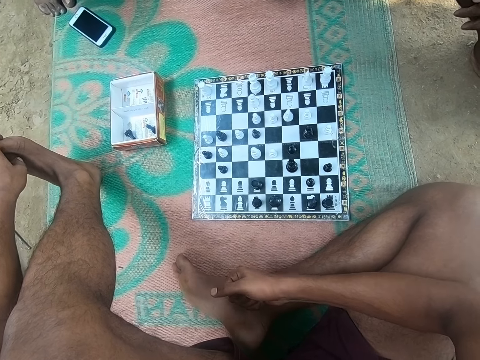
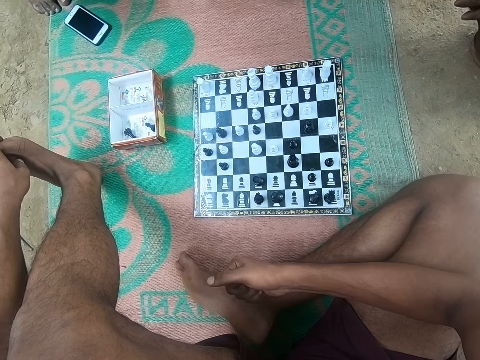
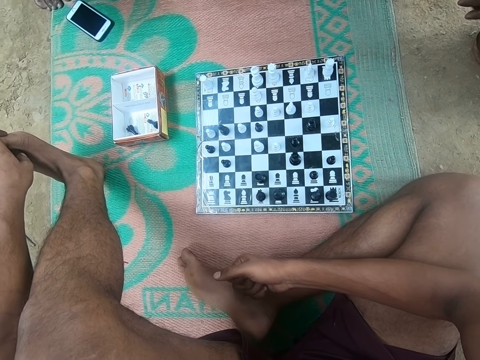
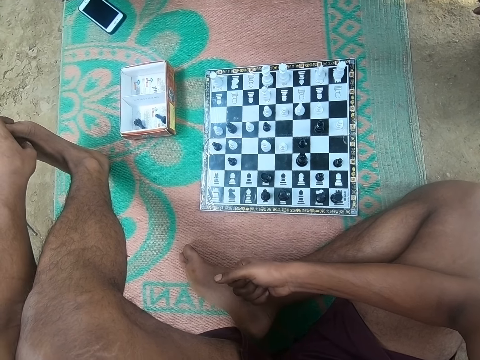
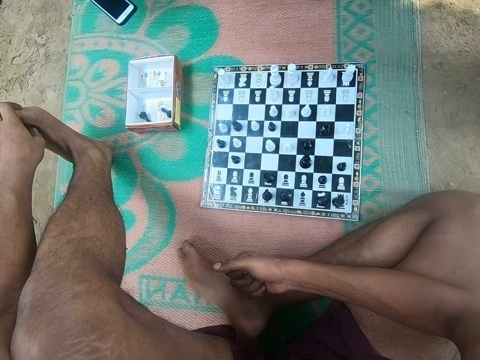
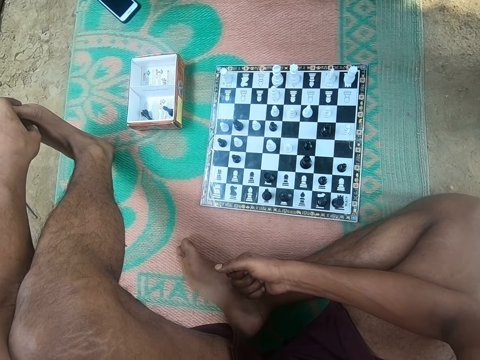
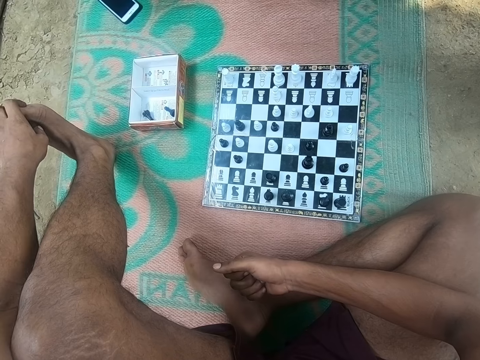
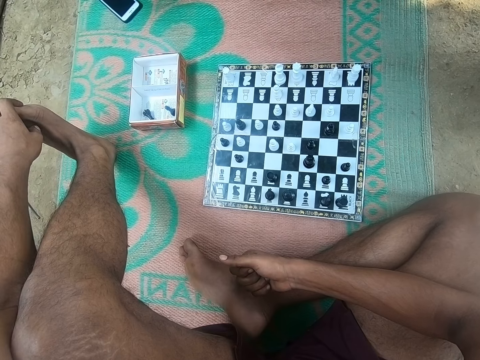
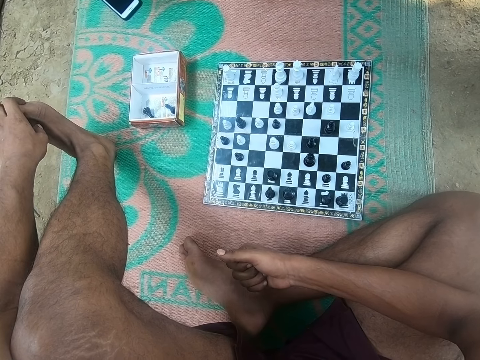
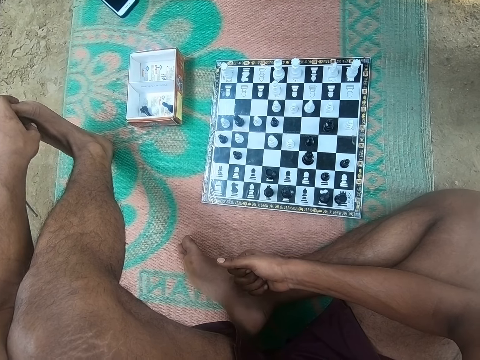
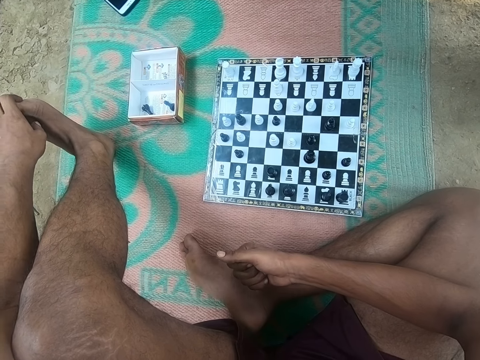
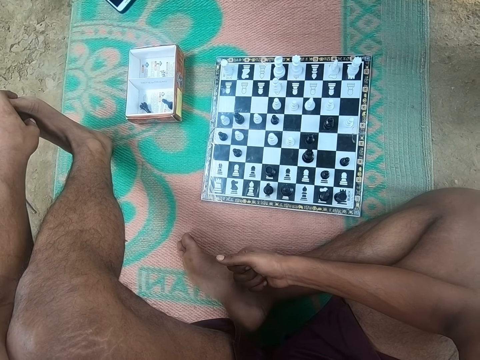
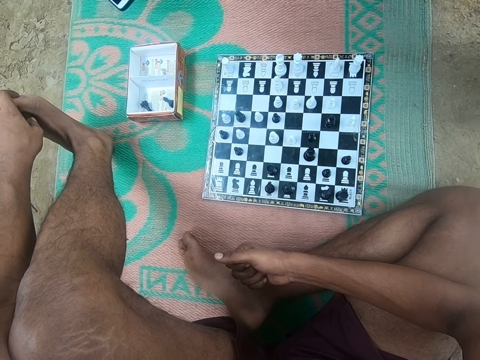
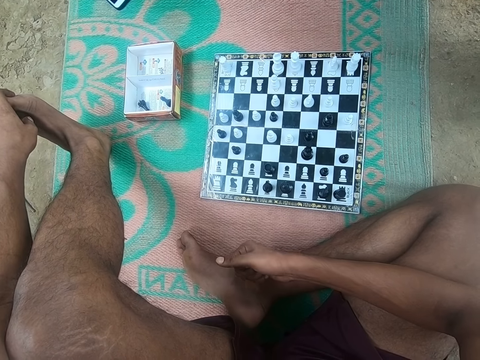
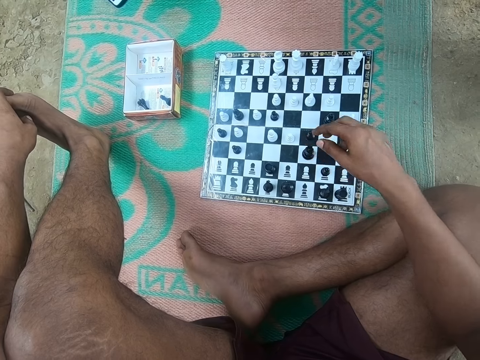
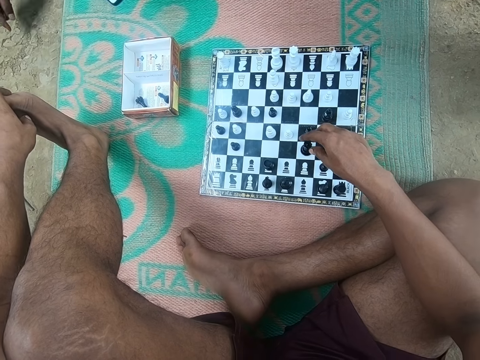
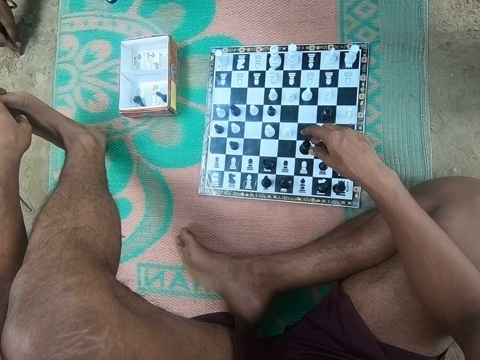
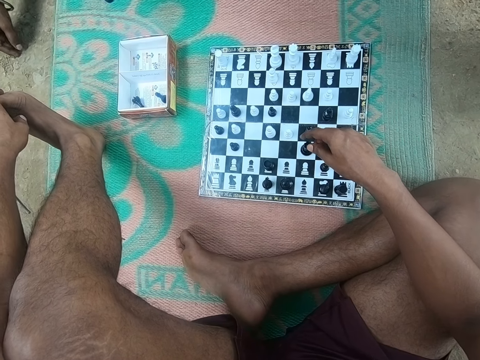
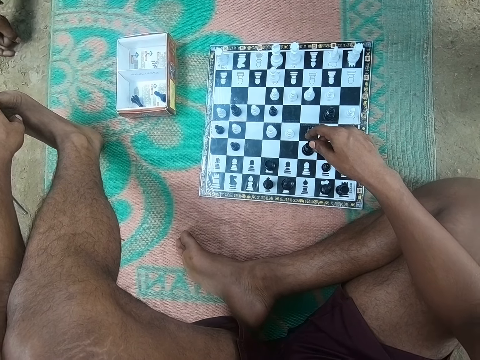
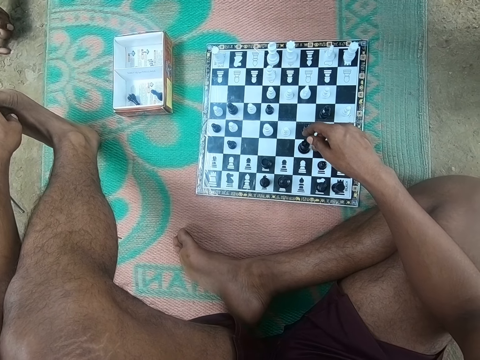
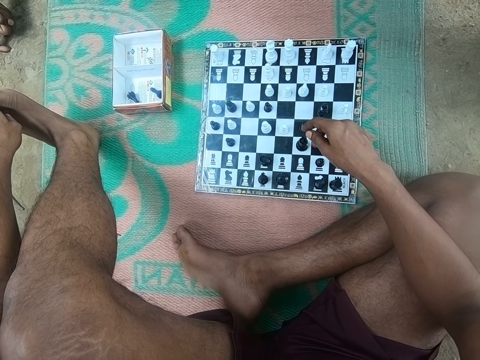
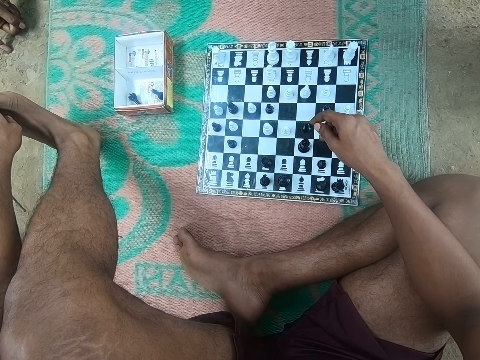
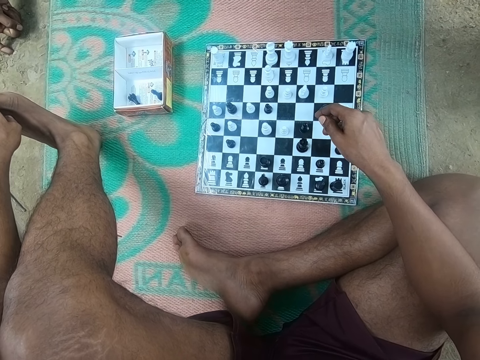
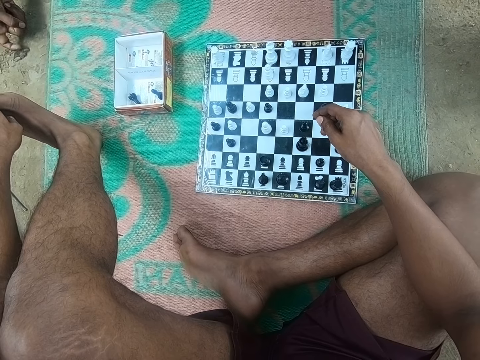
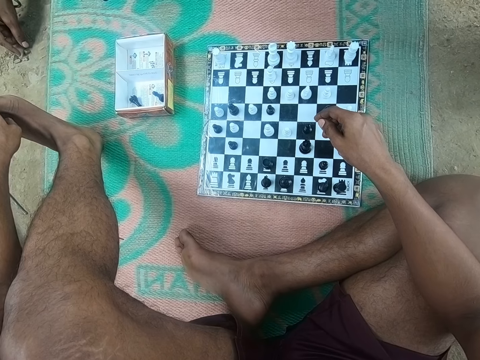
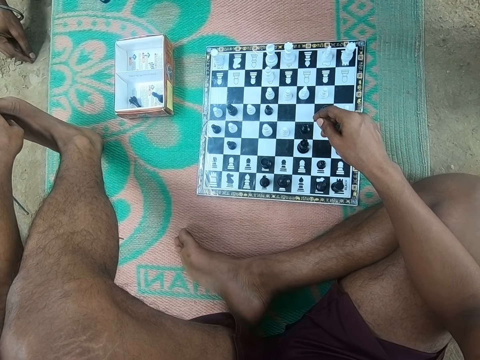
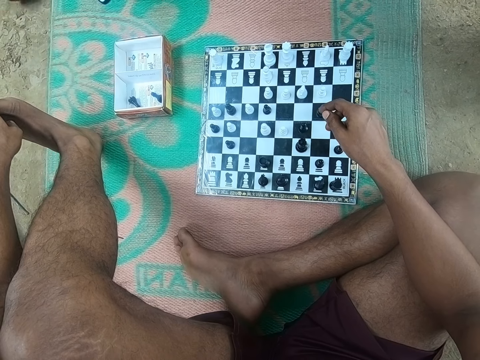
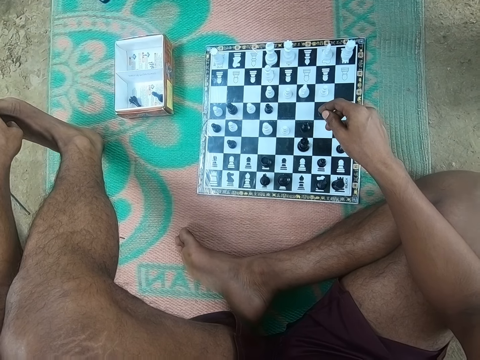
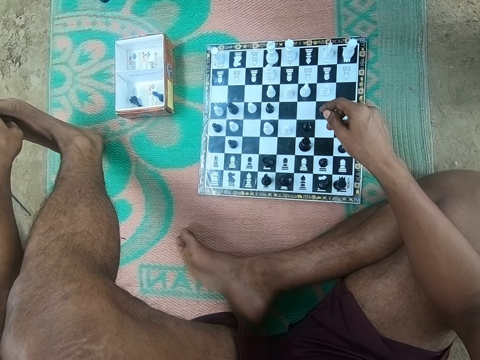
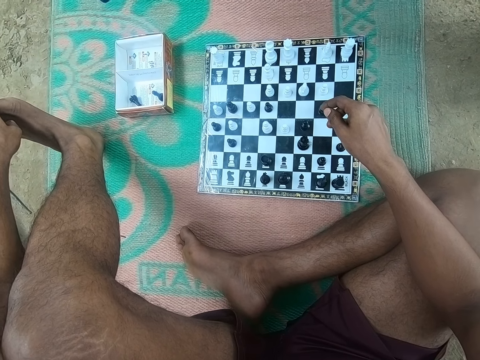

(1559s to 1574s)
The camera wearer moves his hand. A man touches the soil.

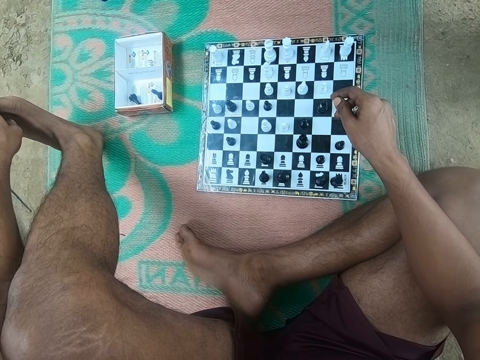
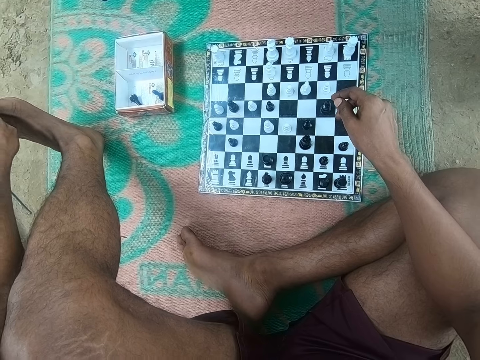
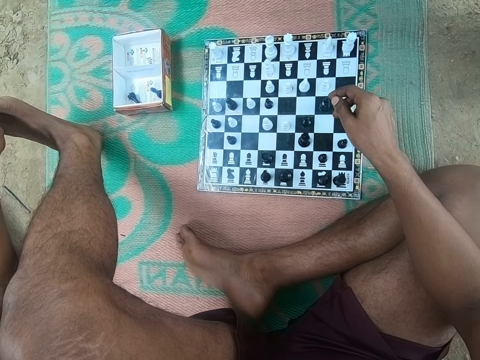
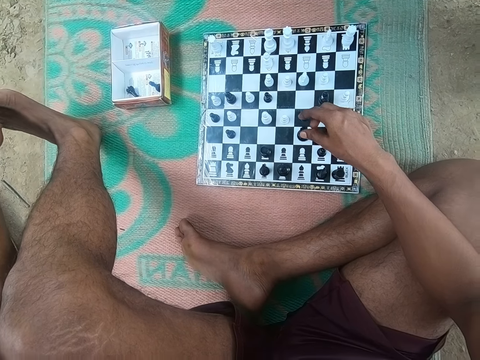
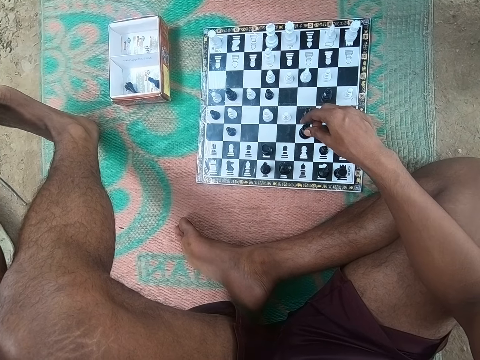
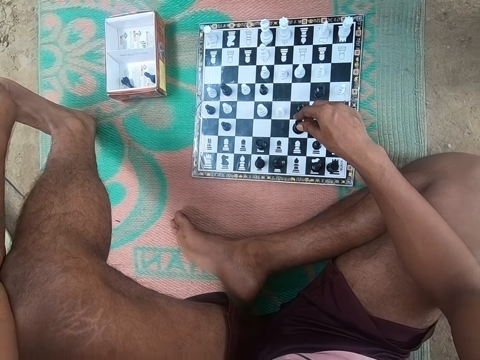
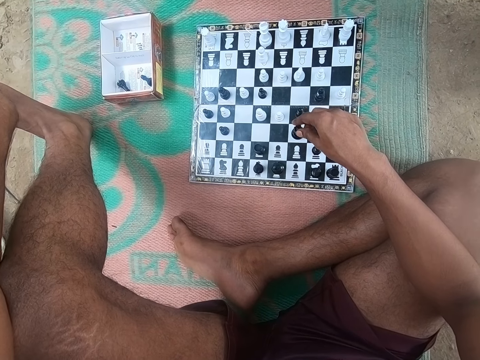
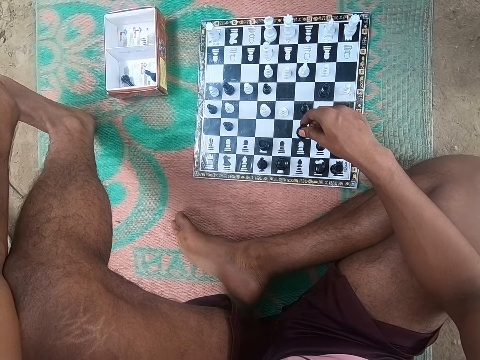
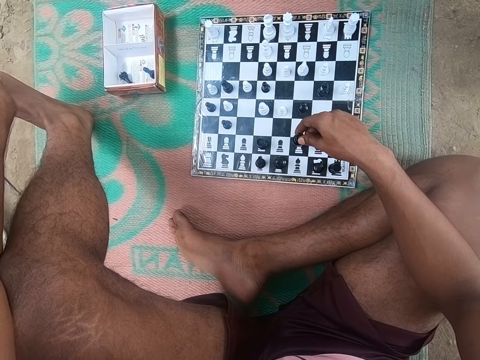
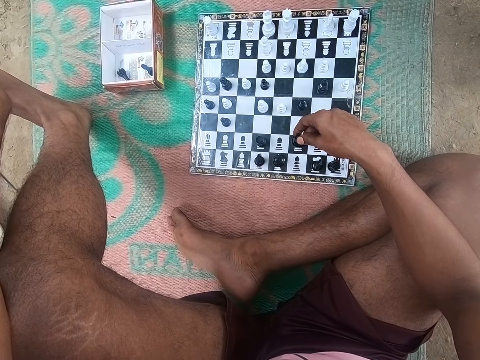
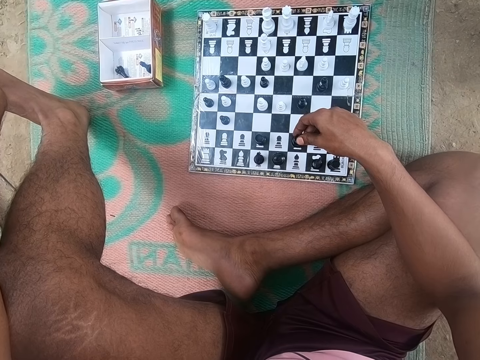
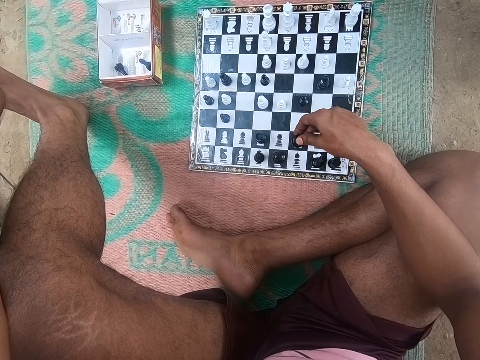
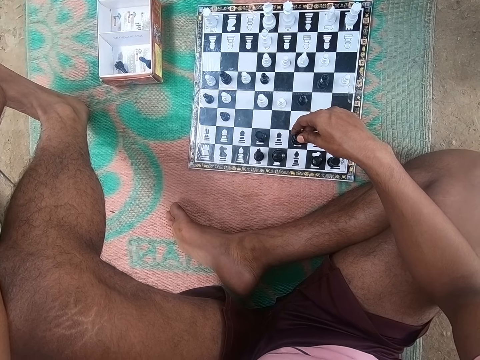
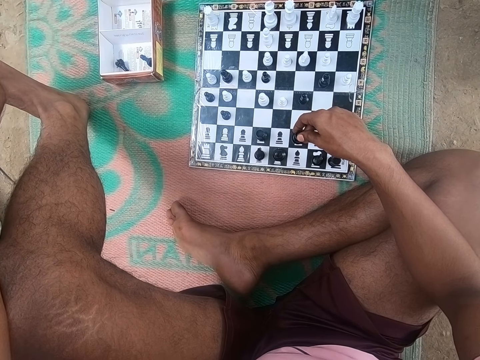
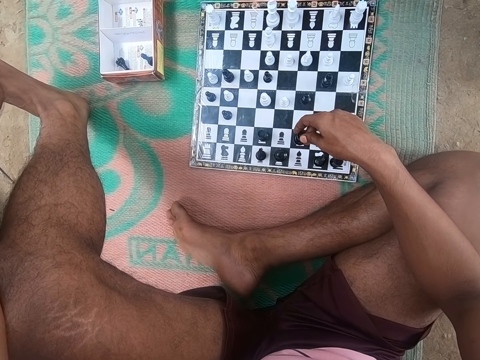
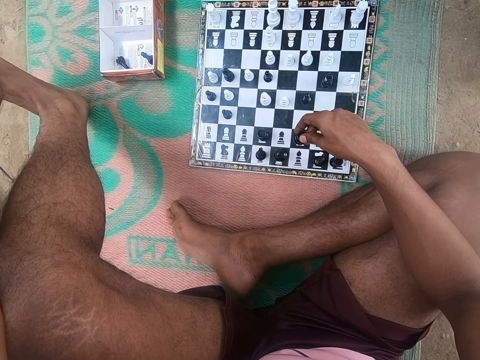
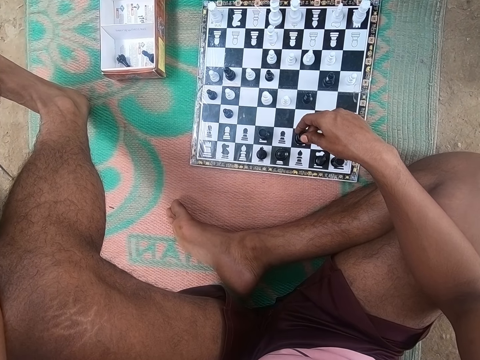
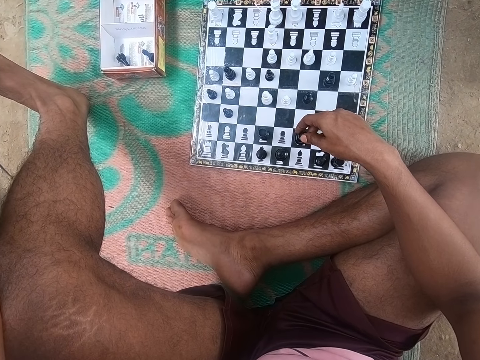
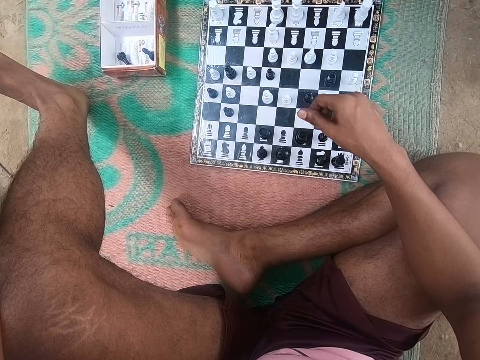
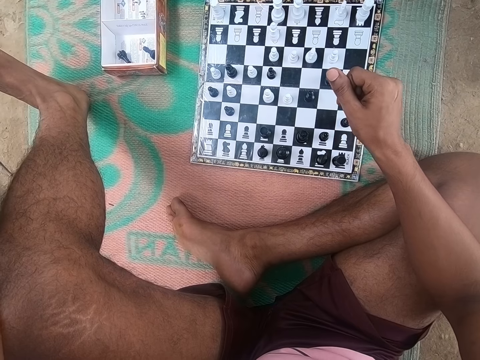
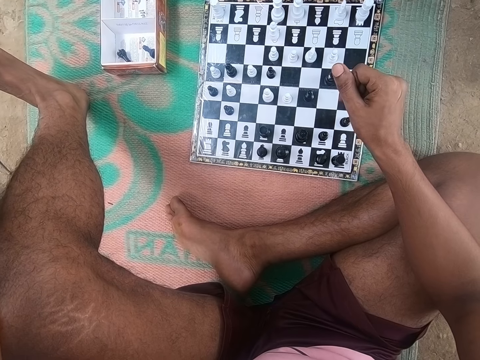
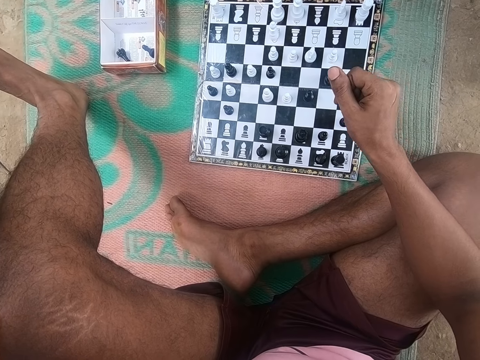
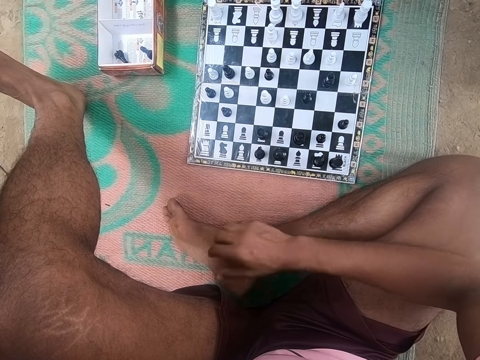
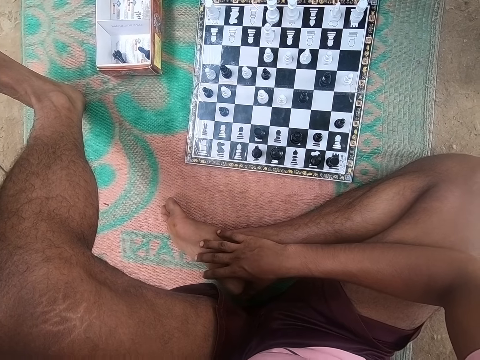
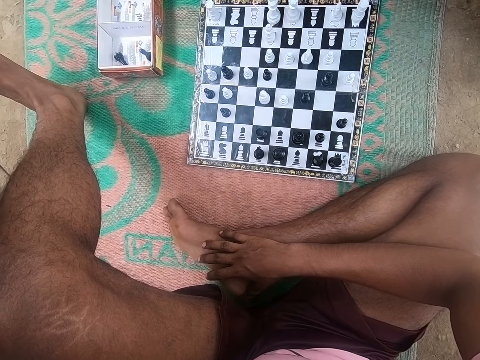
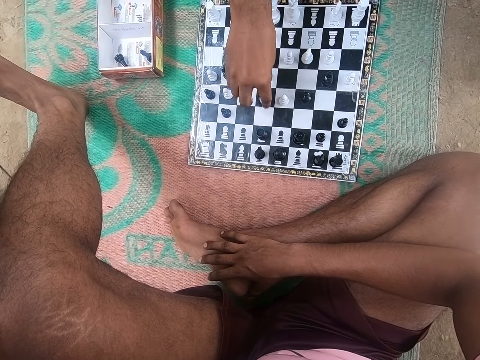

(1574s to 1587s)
The camera wearer moves a piece on the chess board. They play a chess game. They look around the chess board.
